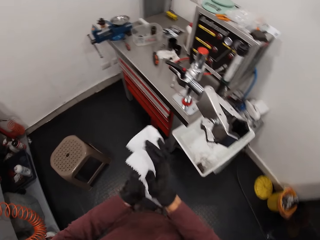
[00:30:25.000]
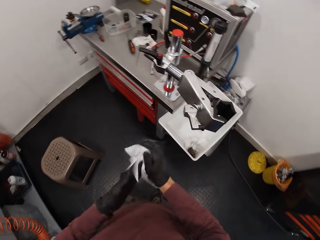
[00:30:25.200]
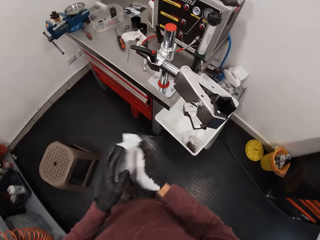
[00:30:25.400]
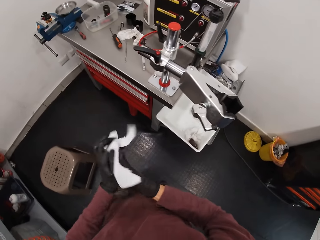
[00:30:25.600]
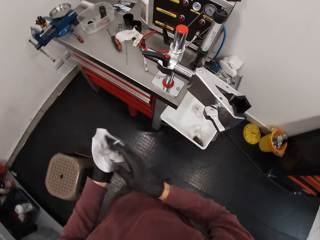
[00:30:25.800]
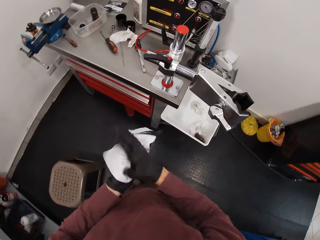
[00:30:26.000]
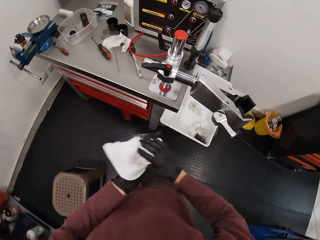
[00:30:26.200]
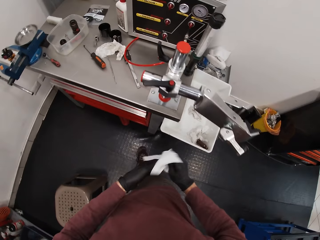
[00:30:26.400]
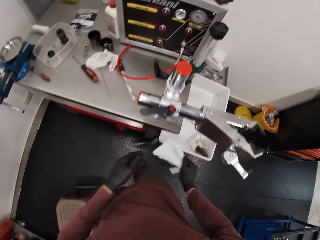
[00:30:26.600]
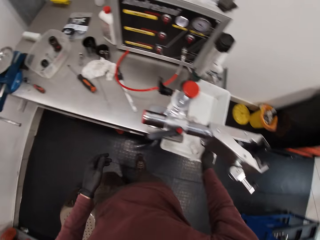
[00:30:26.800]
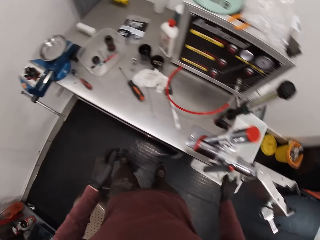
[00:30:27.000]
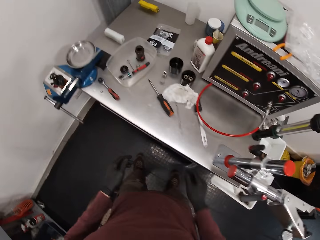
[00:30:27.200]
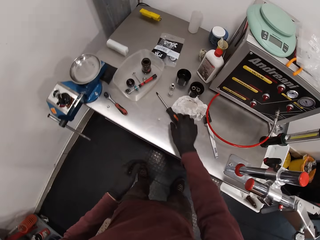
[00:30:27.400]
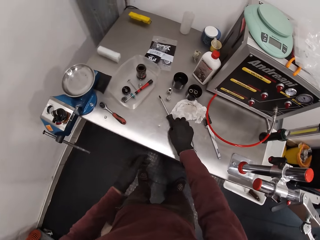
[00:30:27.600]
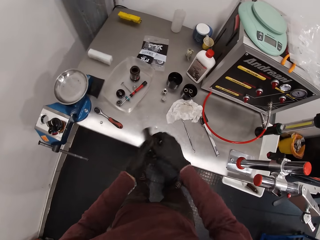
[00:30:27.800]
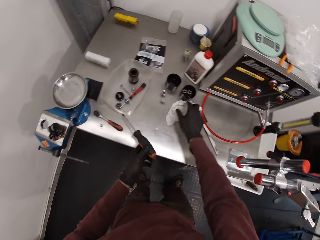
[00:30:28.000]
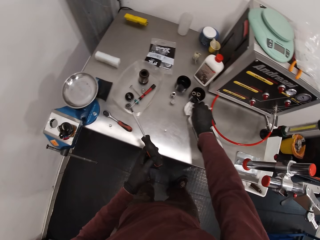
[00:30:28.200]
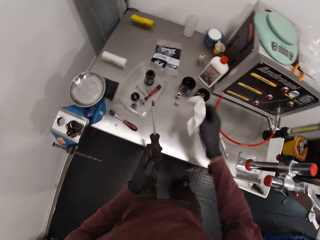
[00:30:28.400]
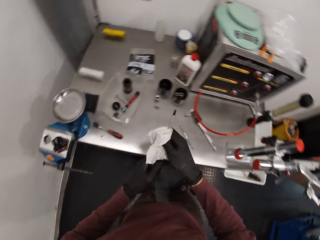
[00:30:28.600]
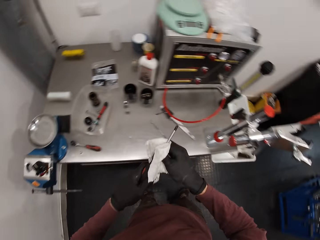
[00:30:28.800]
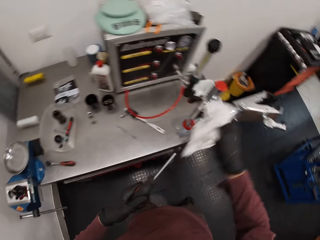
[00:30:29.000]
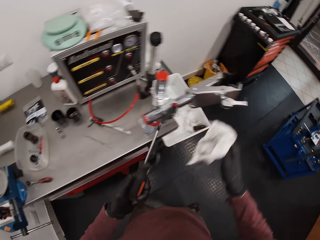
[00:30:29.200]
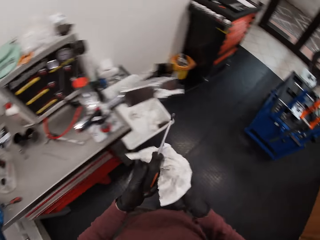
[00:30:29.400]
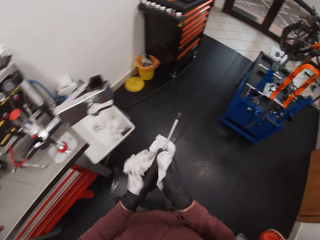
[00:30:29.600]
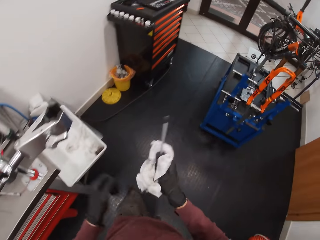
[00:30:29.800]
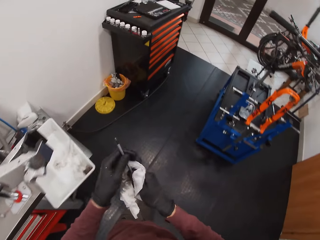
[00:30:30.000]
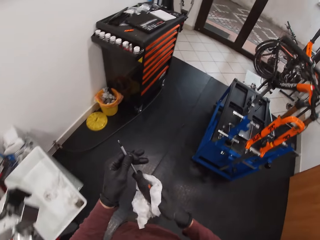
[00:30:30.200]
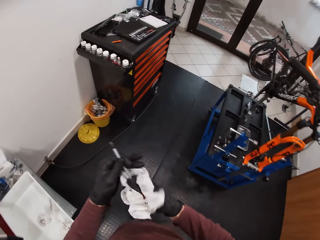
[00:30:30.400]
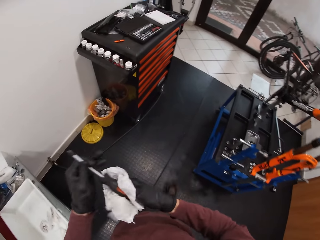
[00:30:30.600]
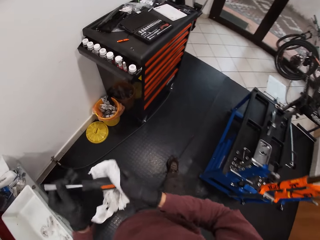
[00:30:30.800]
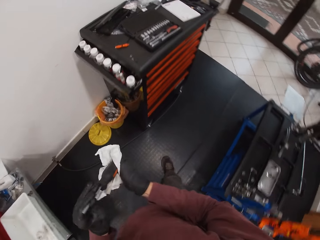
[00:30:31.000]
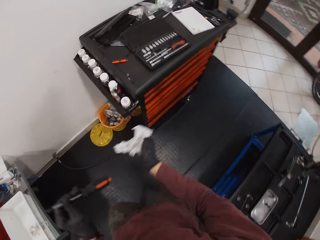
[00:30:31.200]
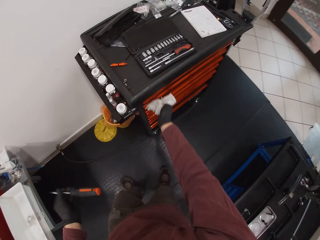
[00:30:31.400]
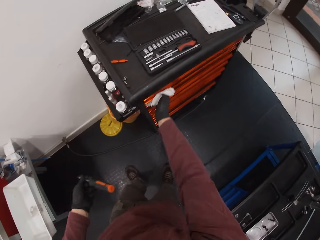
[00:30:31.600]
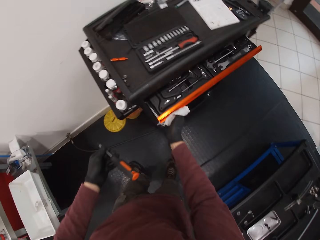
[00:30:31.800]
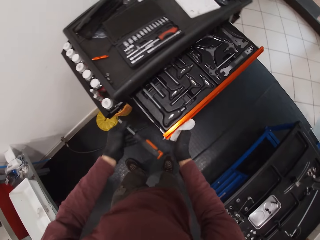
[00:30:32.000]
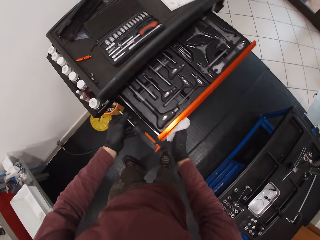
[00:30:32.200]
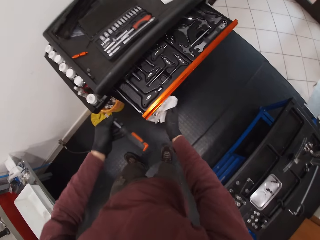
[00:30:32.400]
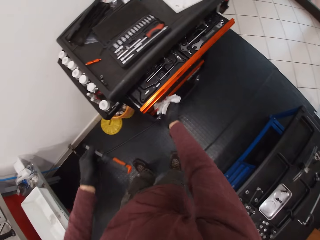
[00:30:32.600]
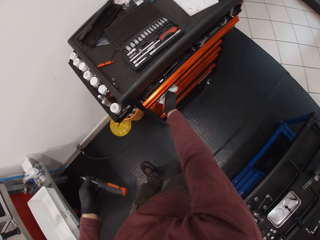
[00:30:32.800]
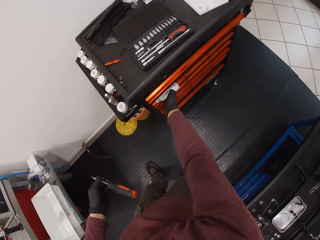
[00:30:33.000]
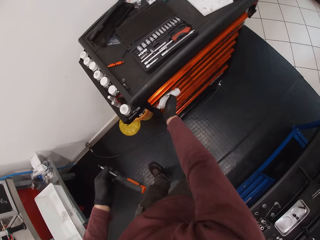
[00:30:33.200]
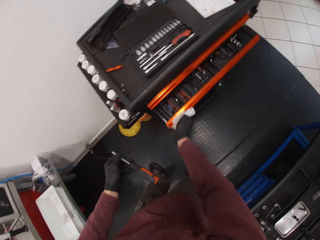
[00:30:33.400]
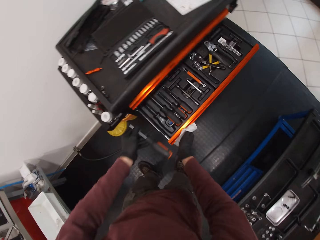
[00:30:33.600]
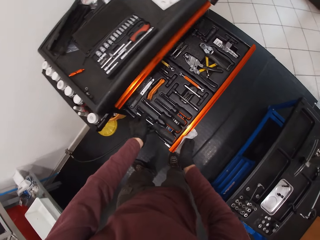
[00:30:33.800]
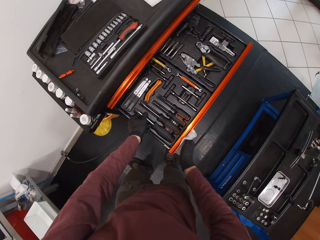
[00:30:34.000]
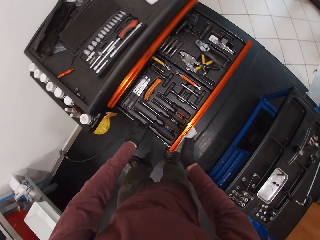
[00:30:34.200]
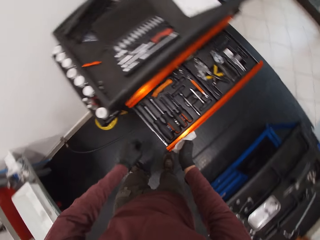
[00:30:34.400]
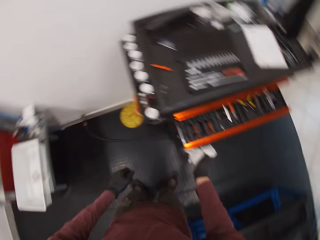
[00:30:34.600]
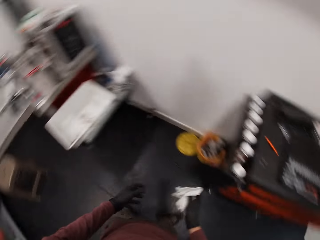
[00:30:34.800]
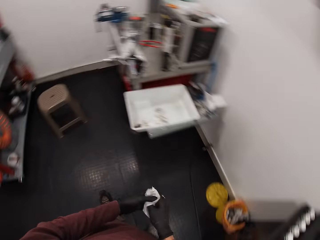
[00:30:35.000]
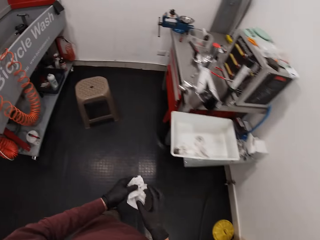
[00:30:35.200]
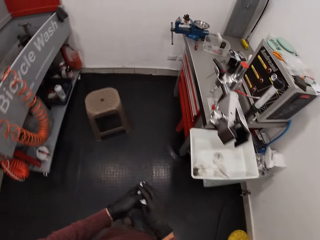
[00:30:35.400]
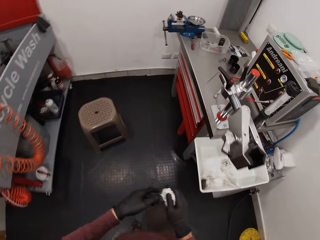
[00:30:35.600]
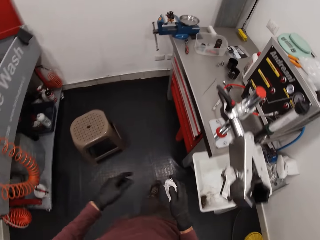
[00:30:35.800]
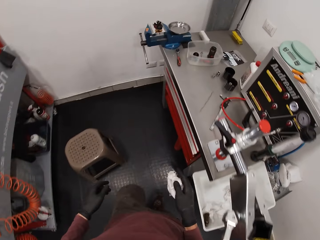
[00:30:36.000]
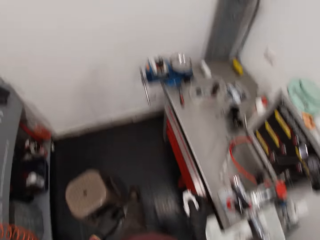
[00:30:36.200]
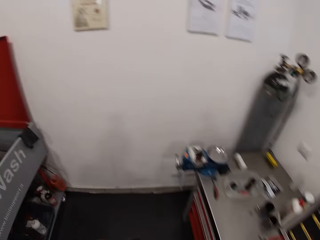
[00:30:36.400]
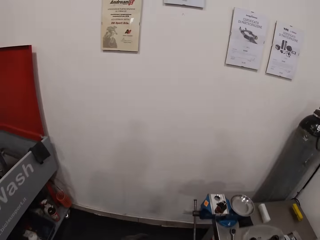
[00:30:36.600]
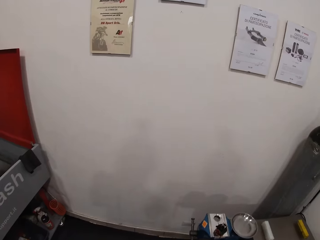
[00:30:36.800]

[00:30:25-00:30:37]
The camera wearer places the tissue paper into a white container with his right hand. He picks the screwdriver from the workbench with his right hand. He passes the screwdriver to his left hand. He picks a tissue paper from the workbench with his right hand. He cleans the screwdriver in his left hand with the tissue in his right hand. He walks away from the workbench towards the tool trolley. He opens the top drawer of the tool trolley with his right hand. He closes the top drawer of the tool trolley with his right hand. He opens the second drawer of the workshop with his right hand. He places the screwdriver in the second drawer of the tool trolley with his left hand. He closes the second cabinet of the tool trolley with his right hand. He walks towards the workbench.

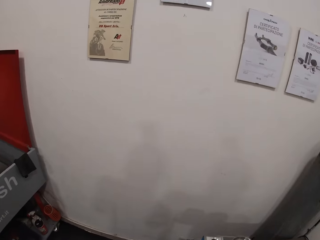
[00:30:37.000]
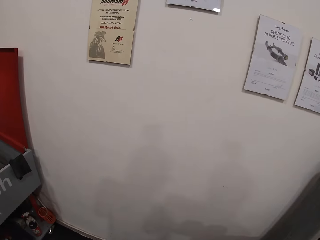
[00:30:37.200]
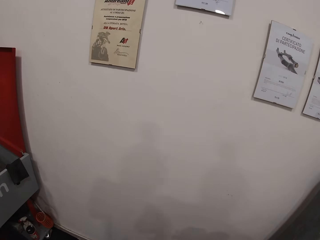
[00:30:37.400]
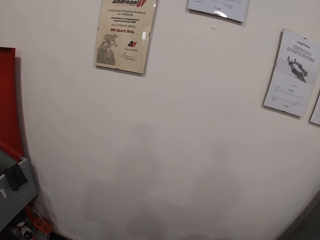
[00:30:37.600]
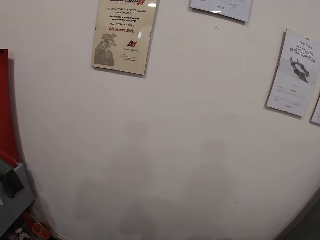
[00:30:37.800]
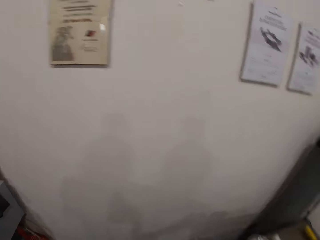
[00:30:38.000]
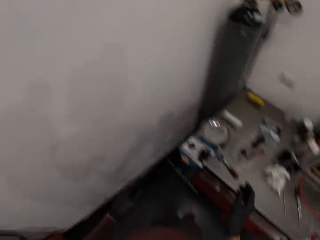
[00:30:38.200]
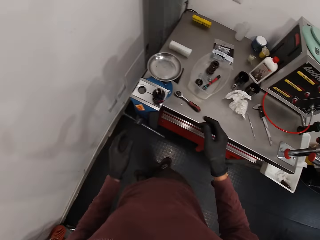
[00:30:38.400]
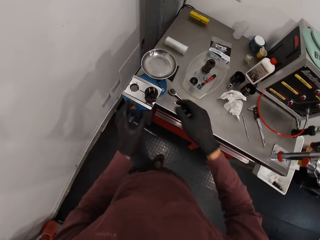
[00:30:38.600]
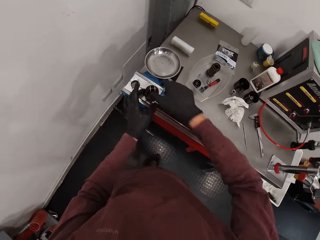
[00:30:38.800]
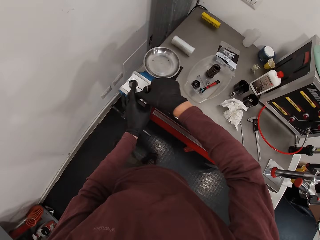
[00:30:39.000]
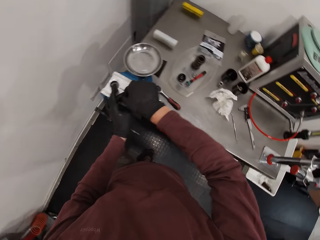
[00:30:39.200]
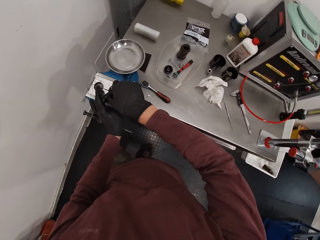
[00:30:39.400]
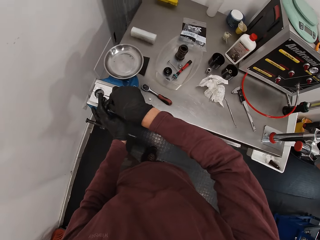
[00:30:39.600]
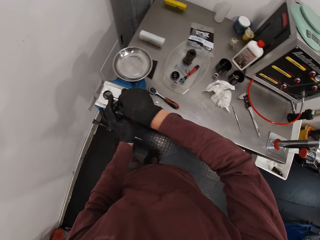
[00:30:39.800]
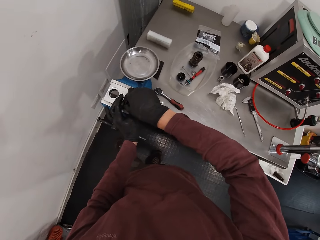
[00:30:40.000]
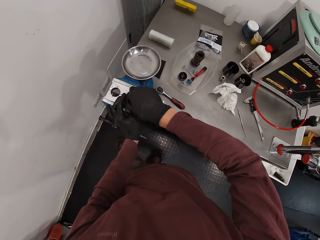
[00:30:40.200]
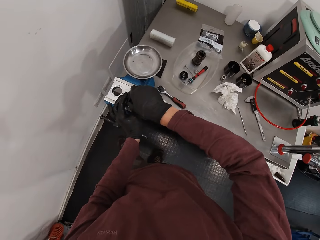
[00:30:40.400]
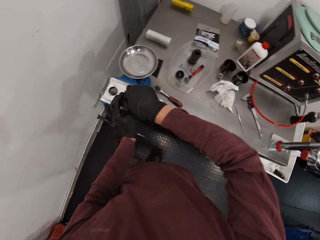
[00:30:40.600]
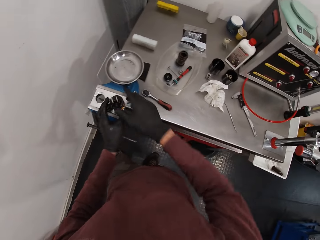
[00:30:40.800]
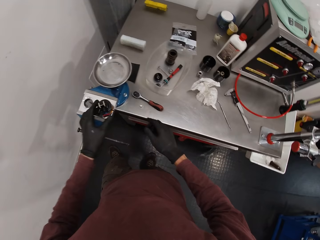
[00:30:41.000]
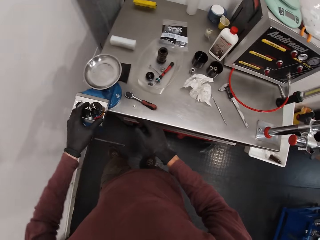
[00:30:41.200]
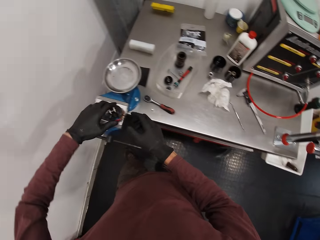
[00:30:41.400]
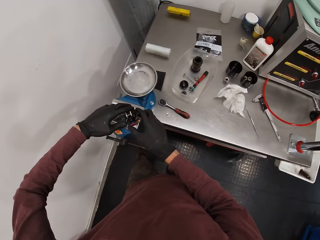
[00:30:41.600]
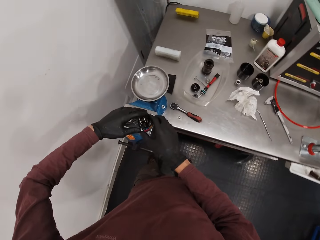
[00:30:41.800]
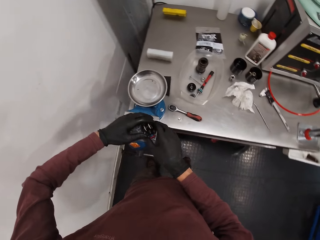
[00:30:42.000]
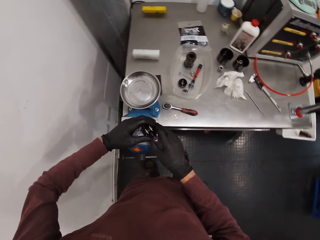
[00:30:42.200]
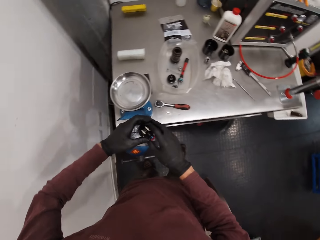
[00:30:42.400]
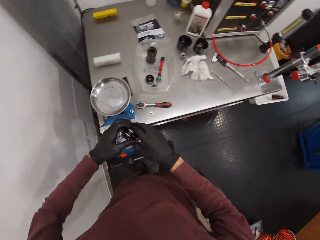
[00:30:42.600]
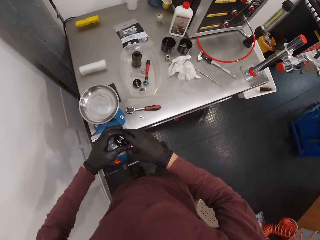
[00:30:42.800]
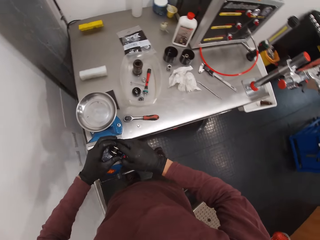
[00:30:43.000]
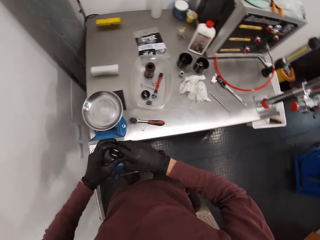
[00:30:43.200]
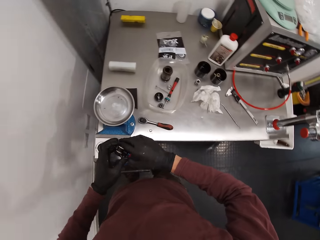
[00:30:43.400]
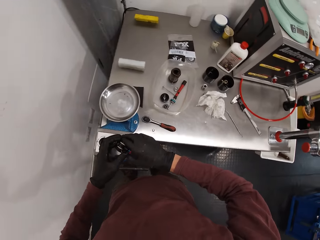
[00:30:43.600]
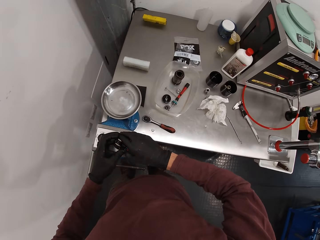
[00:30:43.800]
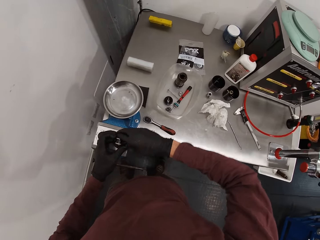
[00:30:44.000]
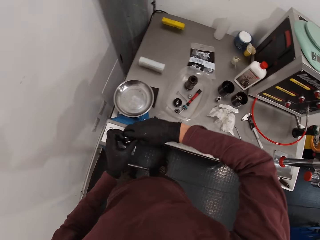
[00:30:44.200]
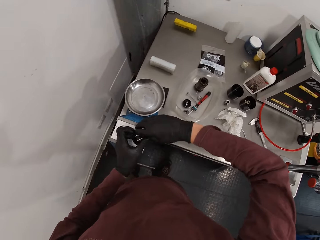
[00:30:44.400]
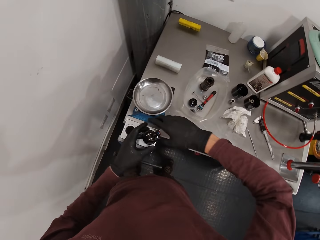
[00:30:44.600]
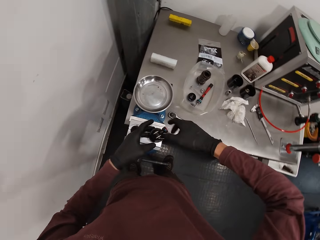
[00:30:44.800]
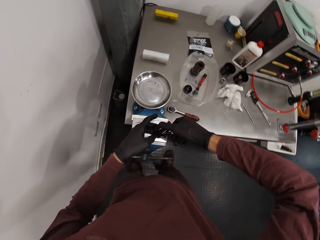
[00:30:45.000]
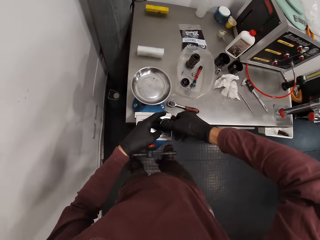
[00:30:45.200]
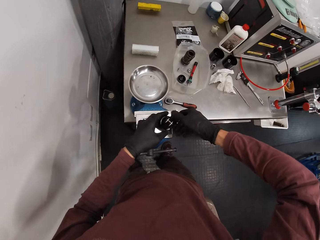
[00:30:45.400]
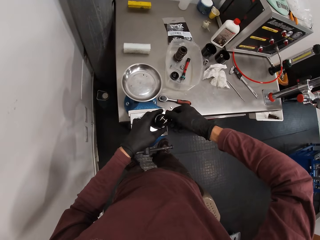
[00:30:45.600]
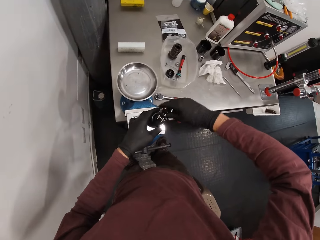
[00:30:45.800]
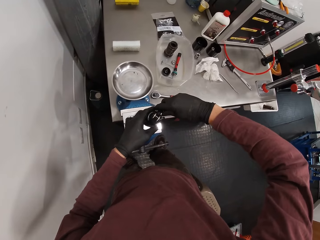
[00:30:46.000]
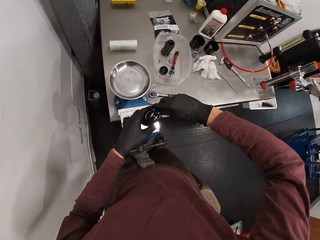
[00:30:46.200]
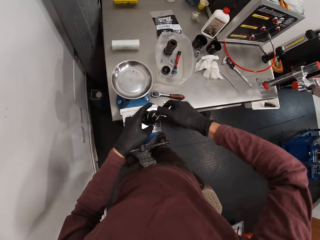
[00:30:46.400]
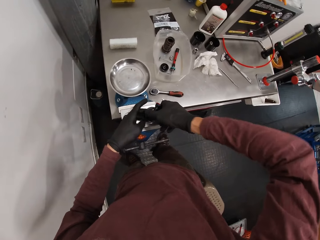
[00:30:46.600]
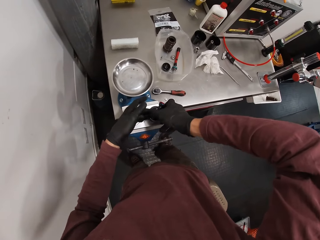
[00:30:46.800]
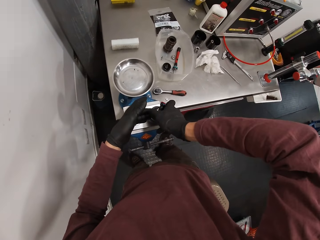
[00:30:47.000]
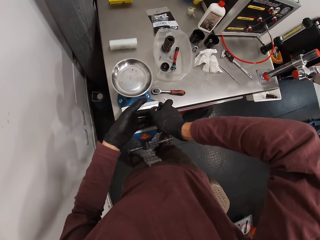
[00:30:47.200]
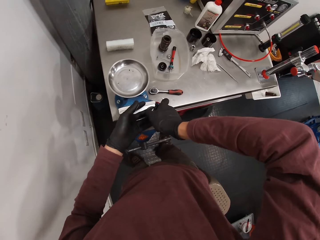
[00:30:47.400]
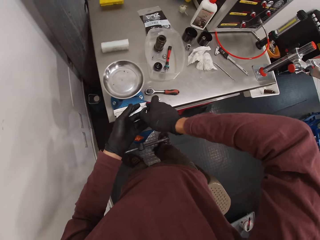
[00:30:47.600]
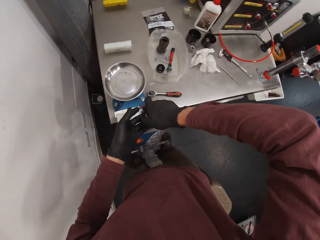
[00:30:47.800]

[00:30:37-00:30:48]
The camera wearer looks at the wall. They hold the bicycle component in the workbench vice with both hands. They turn the bearing or metal cup with both hands on the bench vice.
